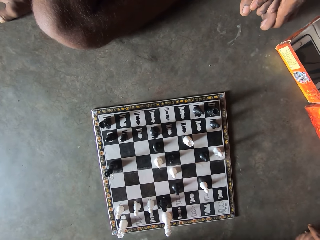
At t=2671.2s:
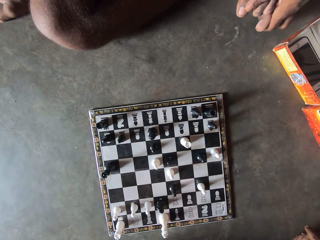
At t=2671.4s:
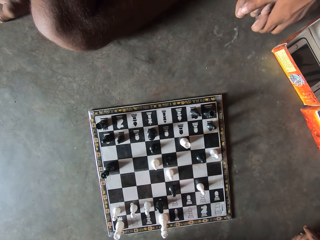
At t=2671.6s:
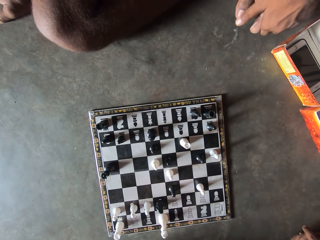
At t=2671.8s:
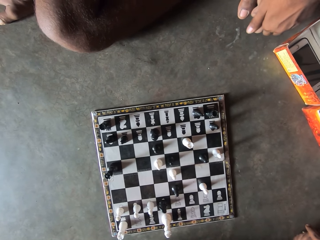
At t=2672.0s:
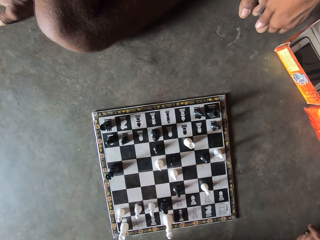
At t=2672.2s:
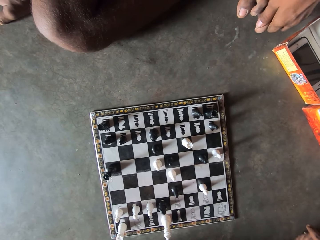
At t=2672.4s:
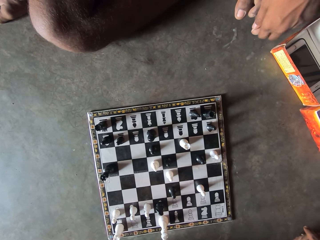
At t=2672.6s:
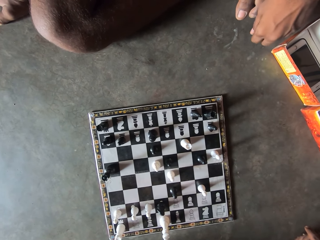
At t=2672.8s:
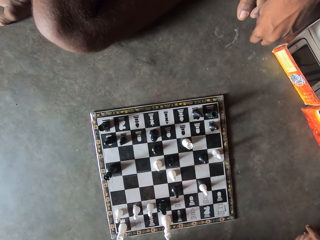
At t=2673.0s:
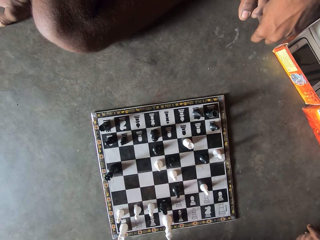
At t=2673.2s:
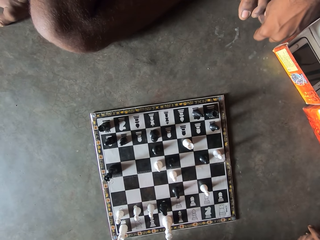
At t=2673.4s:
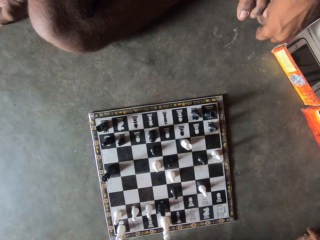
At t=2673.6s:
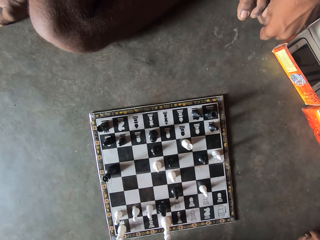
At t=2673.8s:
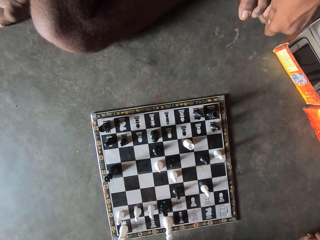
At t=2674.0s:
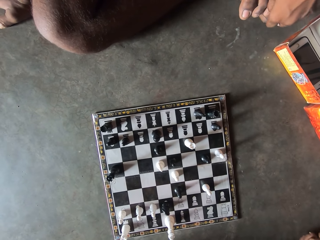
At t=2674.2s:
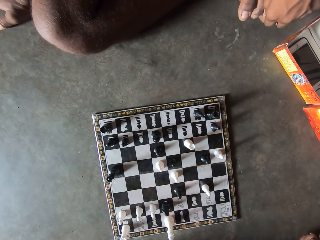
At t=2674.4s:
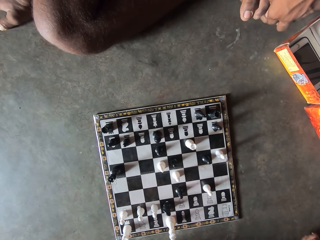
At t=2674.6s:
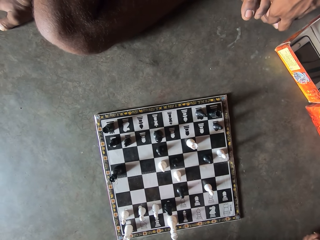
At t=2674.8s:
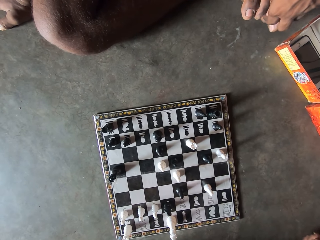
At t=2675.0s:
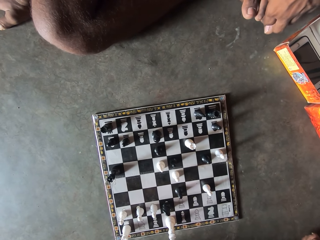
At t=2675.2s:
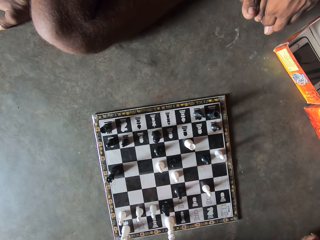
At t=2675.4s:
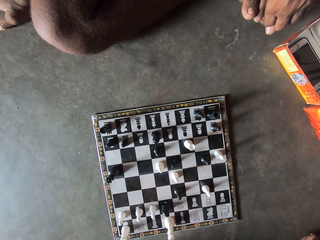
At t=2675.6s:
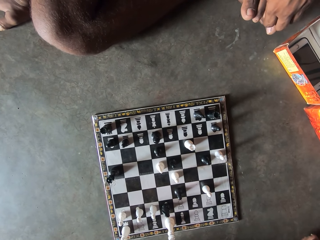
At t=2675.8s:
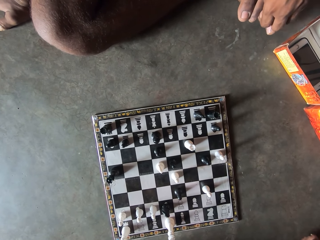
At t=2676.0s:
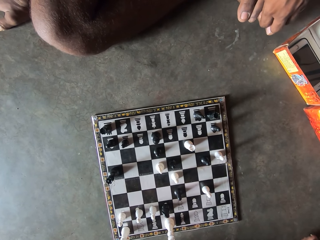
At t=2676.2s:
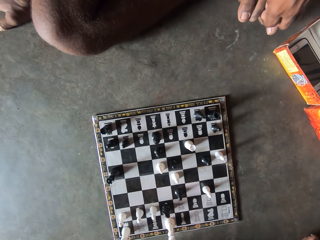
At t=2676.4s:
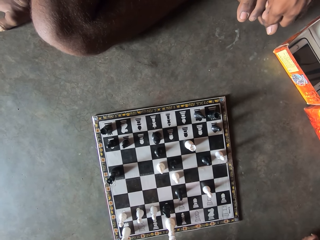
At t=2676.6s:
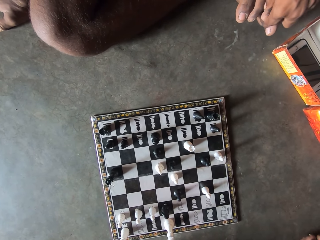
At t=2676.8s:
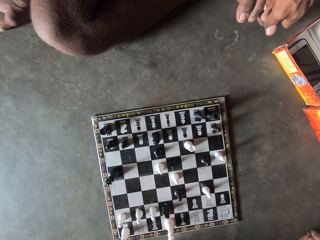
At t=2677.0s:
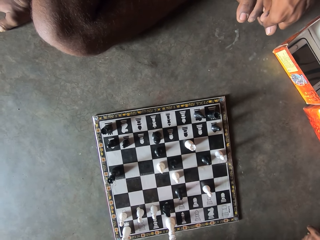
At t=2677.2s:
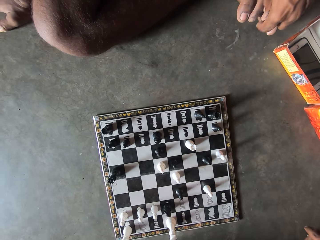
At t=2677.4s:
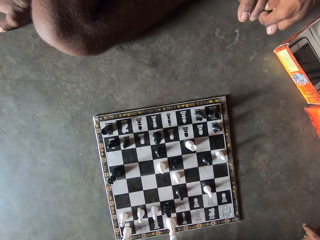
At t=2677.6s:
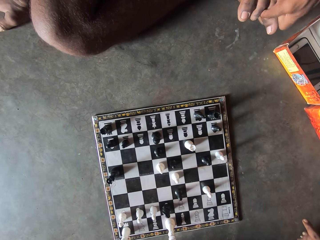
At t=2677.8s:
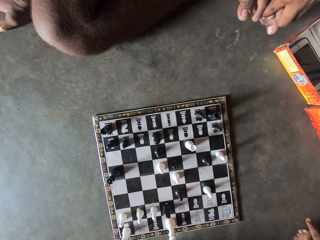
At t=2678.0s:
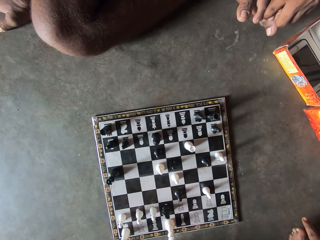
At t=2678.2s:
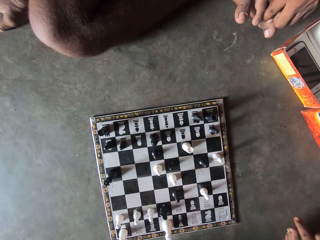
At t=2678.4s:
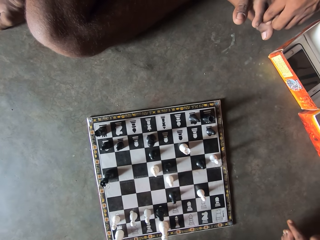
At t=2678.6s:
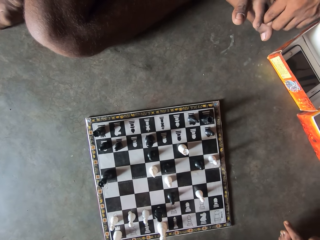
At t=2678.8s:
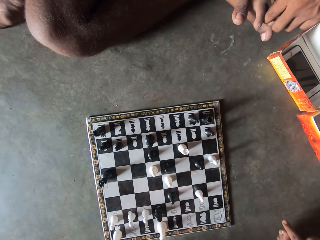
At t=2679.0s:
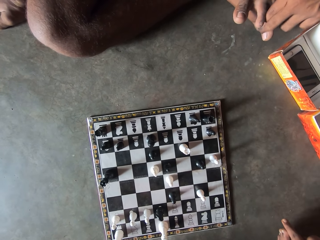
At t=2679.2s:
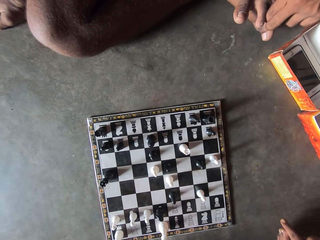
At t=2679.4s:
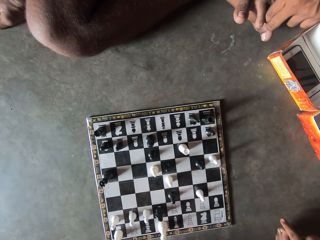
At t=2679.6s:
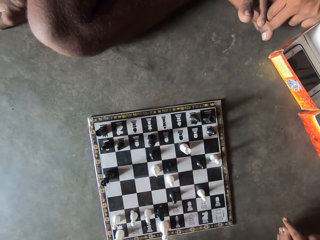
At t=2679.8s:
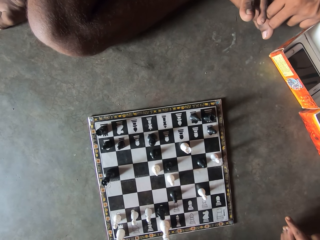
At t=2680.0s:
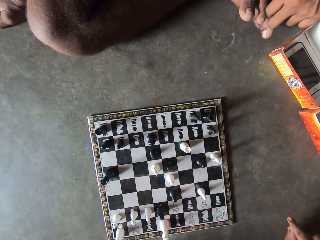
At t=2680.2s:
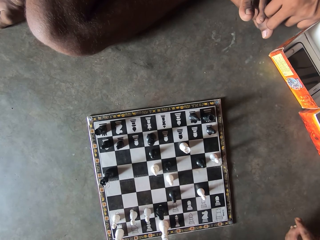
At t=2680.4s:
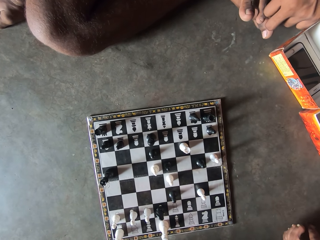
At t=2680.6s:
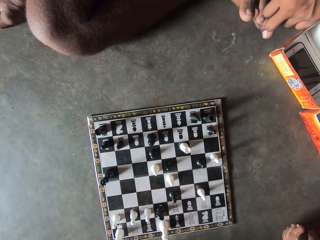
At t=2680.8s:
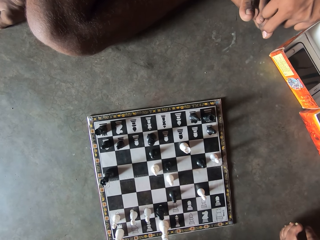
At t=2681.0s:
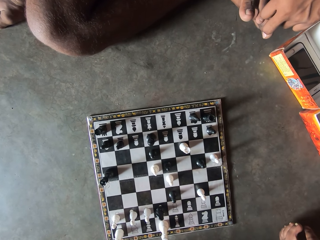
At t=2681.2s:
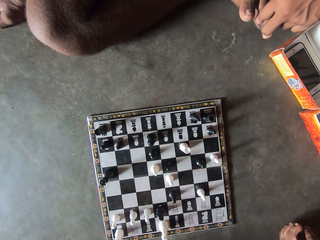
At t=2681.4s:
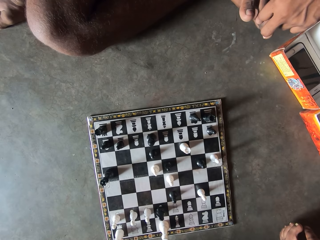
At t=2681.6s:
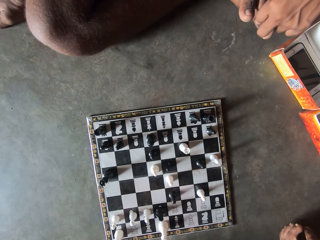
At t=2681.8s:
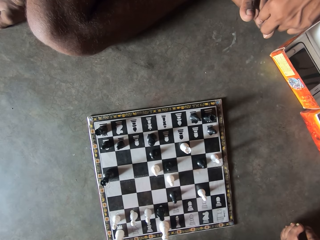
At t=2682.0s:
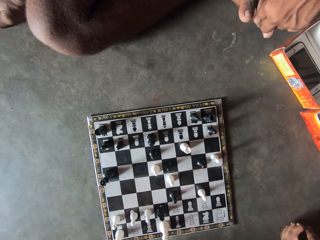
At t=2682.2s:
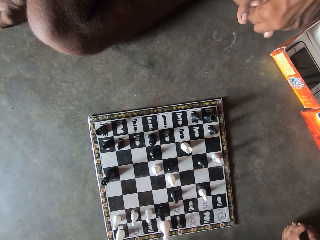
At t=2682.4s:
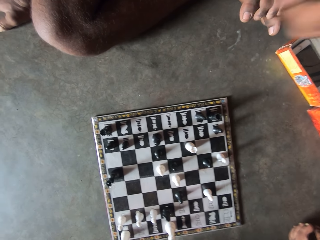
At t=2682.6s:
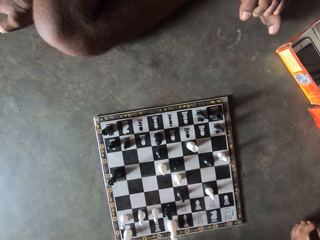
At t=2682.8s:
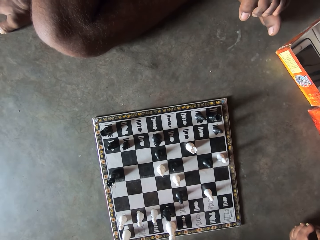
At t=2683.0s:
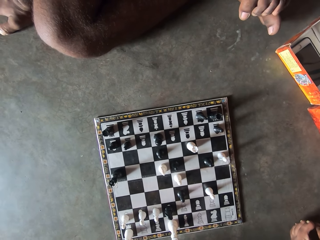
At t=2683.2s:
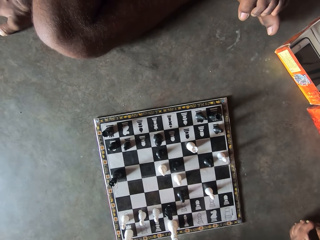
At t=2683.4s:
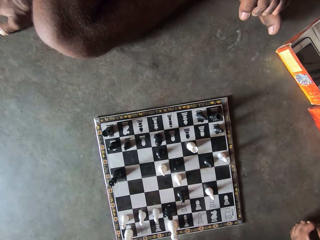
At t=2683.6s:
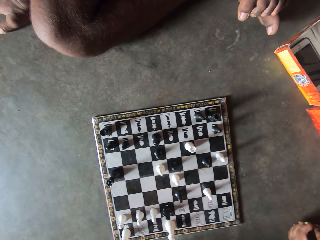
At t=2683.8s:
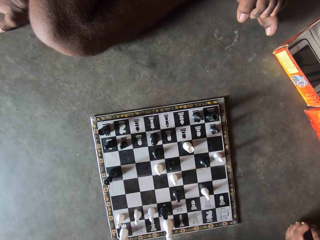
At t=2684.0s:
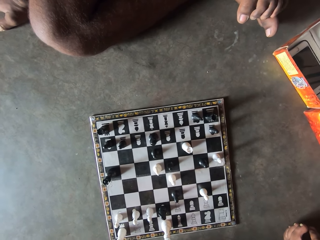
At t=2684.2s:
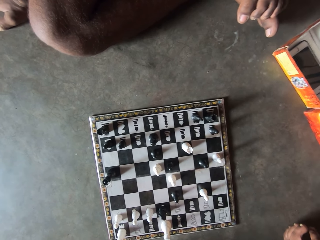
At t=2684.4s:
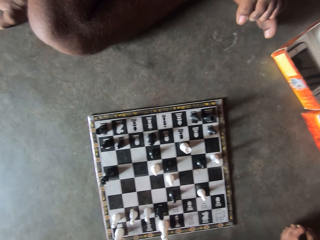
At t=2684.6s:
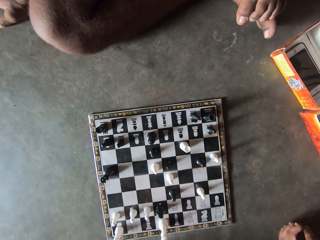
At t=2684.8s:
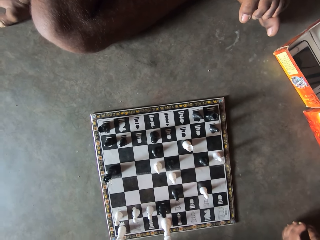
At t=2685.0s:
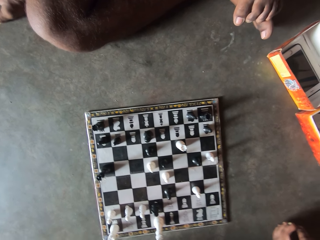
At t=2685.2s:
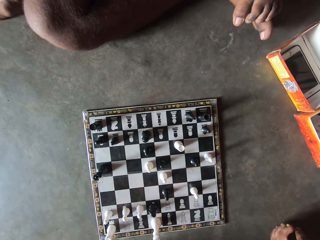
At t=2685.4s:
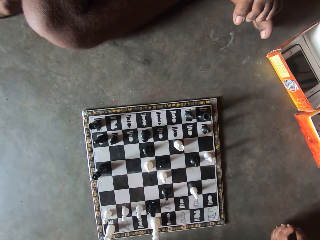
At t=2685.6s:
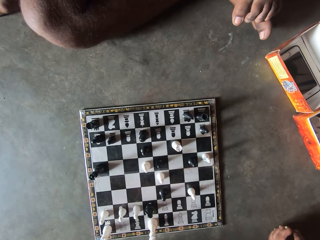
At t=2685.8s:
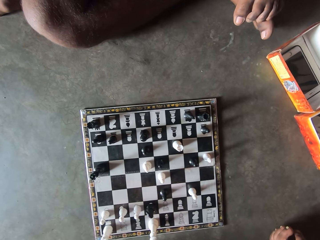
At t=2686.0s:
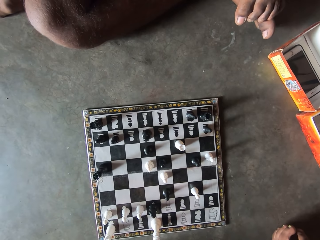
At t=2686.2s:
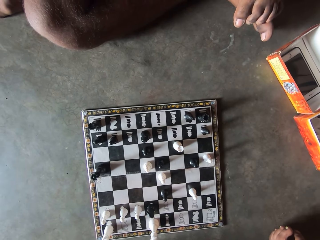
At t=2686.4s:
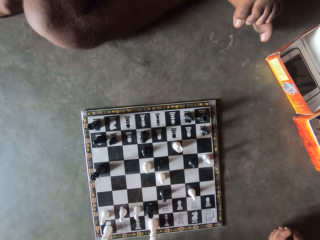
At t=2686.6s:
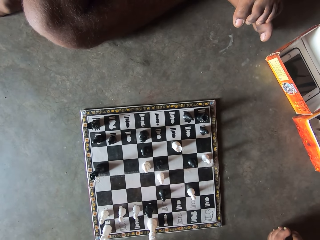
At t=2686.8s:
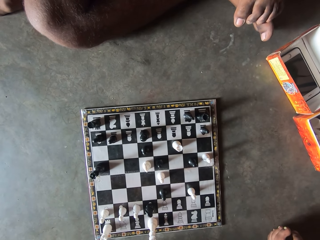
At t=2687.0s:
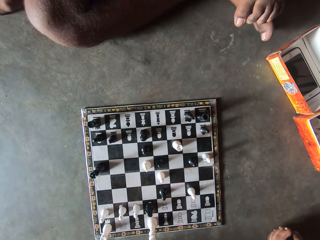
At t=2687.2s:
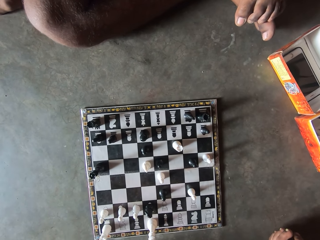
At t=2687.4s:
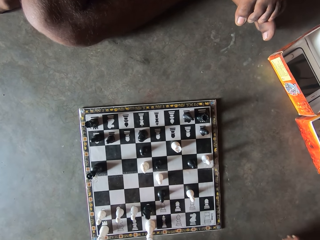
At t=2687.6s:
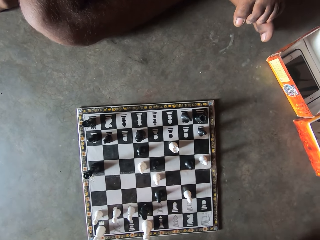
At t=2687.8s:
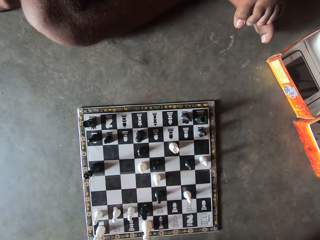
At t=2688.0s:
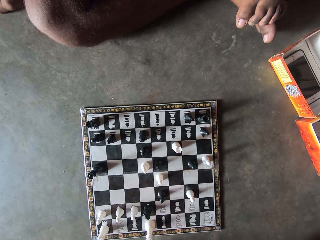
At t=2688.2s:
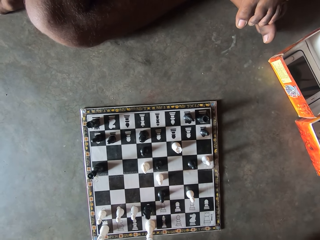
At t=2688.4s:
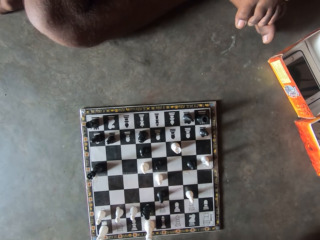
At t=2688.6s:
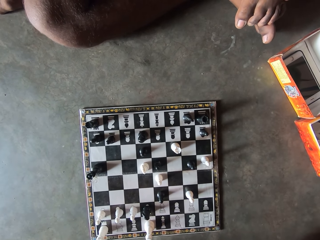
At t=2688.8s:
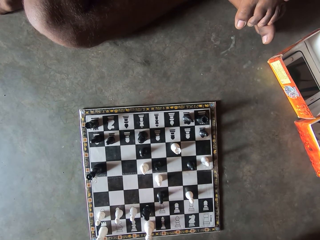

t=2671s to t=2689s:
A man lifts up the hand. The camera wearer looks at the chess board.

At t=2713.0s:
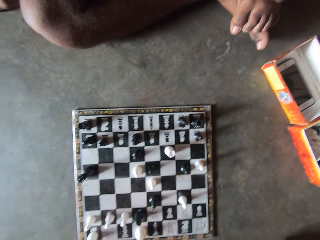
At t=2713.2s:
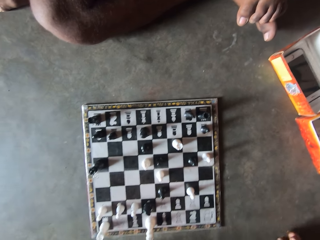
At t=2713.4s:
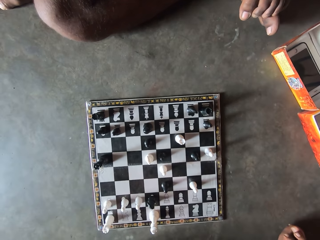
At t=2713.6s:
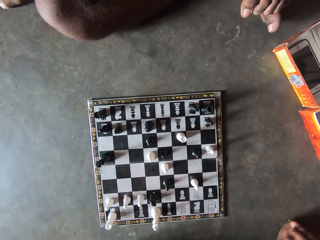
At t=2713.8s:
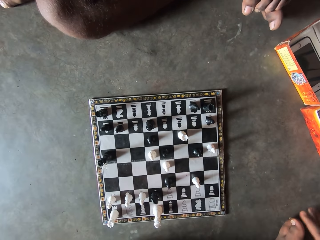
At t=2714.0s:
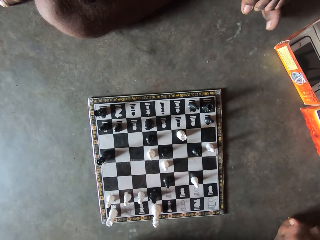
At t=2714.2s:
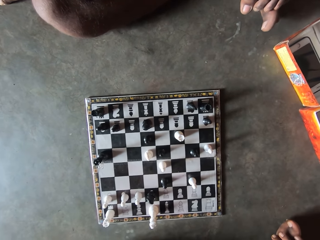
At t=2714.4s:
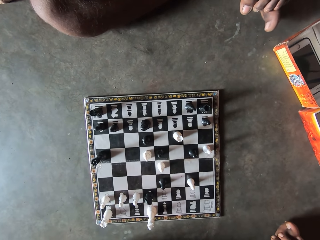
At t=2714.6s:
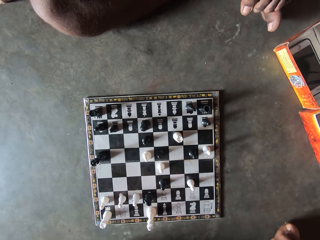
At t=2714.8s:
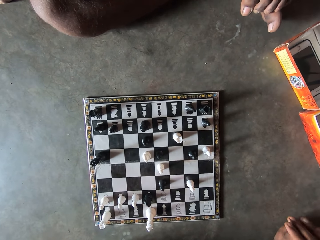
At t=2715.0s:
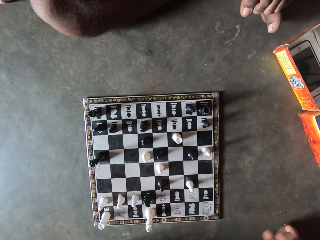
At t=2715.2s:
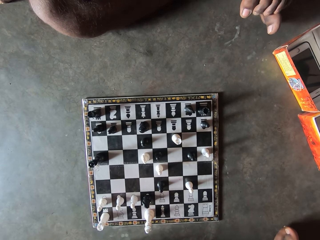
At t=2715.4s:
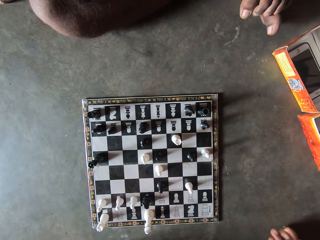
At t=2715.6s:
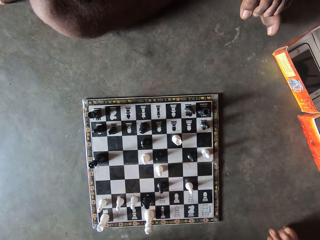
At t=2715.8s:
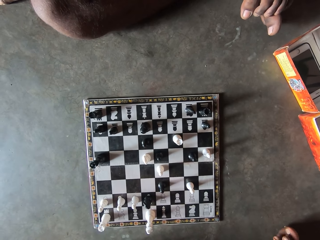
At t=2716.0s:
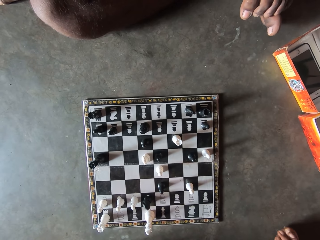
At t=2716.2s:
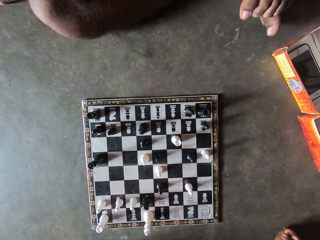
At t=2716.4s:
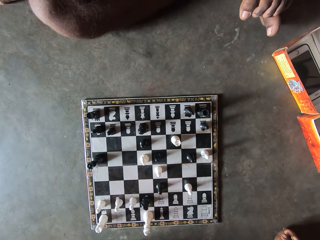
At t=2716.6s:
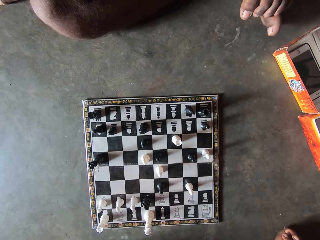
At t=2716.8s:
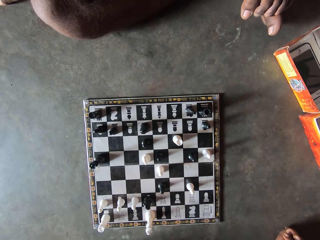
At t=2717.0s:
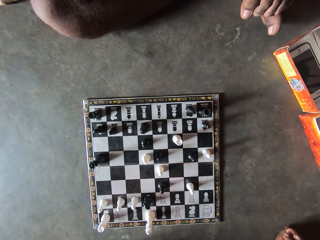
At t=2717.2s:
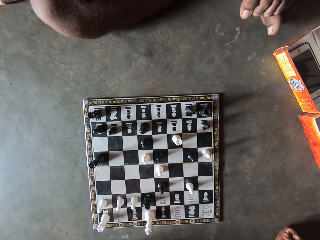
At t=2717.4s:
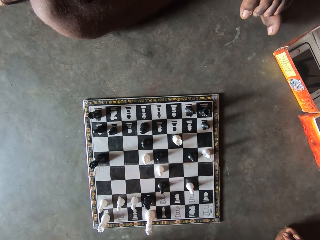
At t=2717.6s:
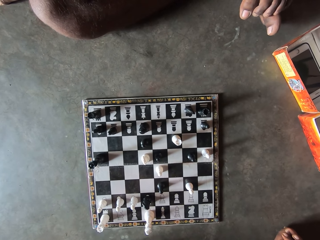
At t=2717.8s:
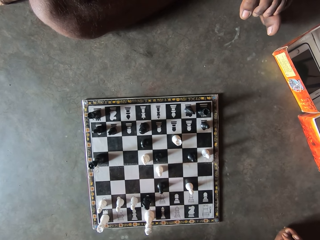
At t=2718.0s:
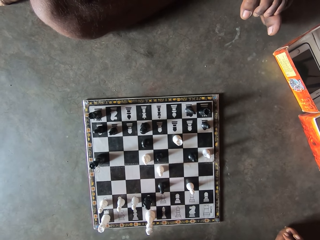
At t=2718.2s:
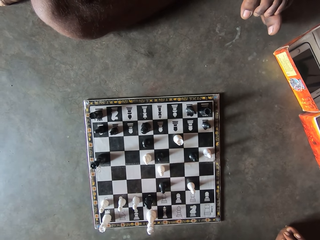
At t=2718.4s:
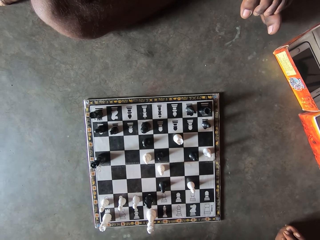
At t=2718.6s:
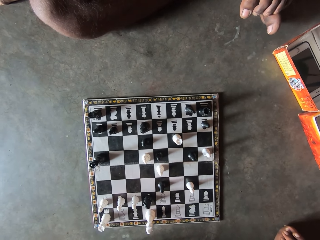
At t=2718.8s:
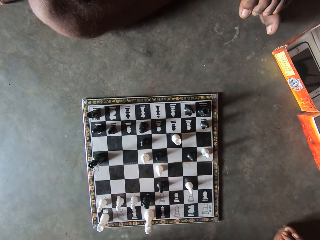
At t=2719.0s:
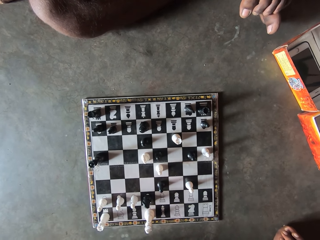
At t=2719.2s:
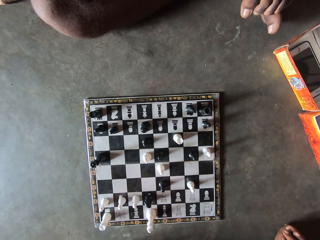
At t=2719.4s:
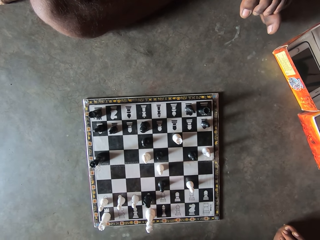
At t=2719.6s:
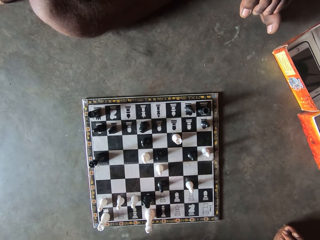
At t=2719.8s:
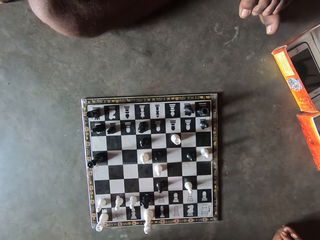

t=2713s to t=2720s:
The camera wearer taps his hand on his legs.
